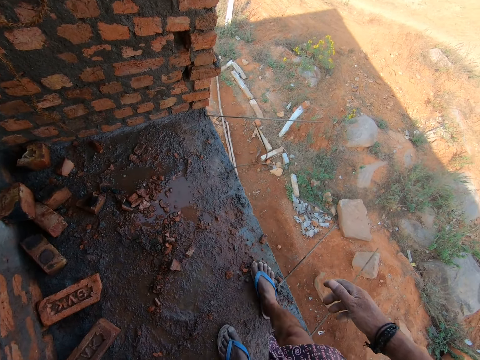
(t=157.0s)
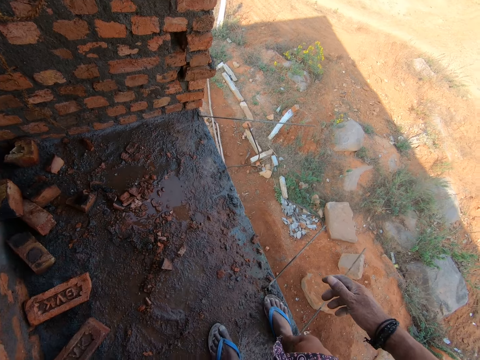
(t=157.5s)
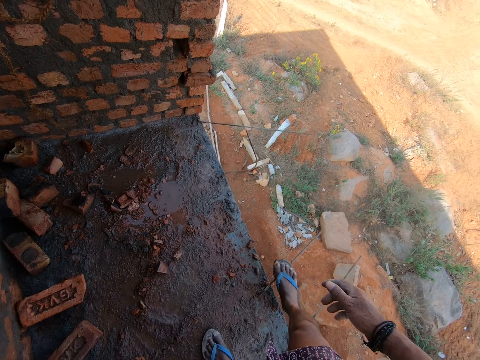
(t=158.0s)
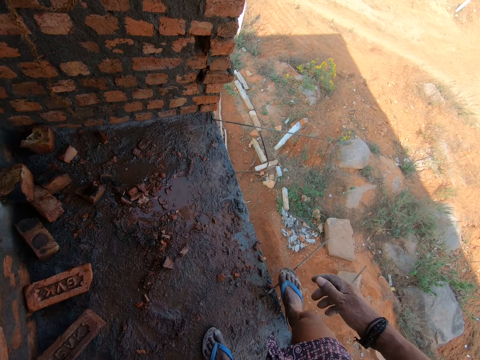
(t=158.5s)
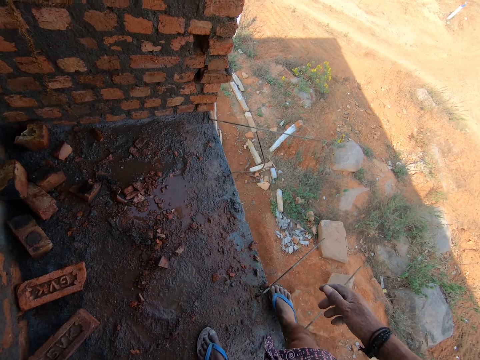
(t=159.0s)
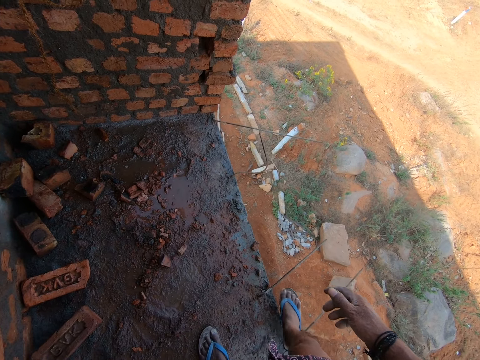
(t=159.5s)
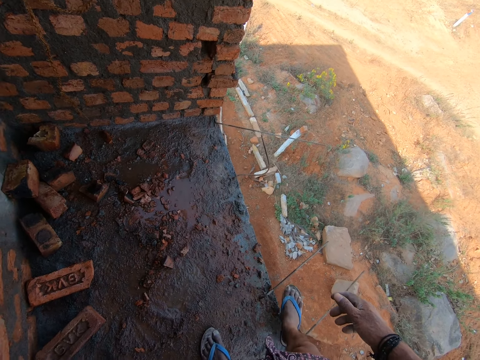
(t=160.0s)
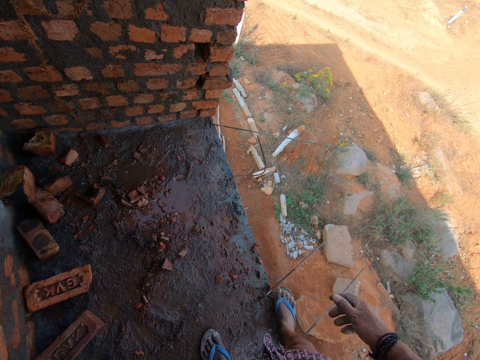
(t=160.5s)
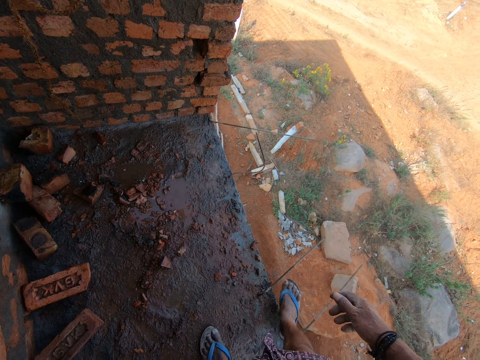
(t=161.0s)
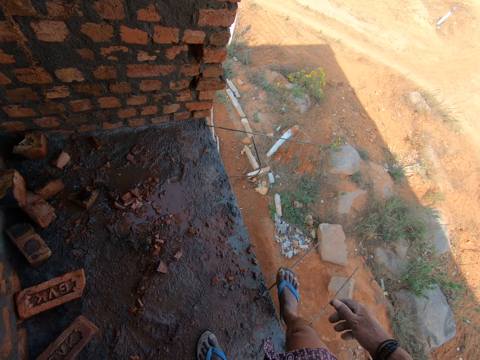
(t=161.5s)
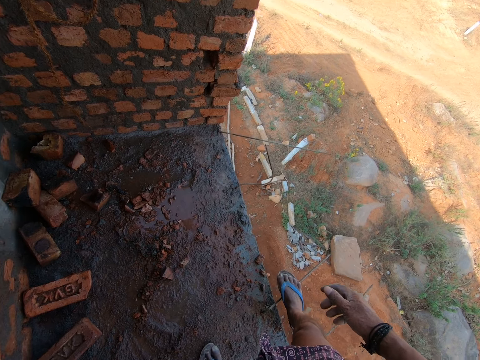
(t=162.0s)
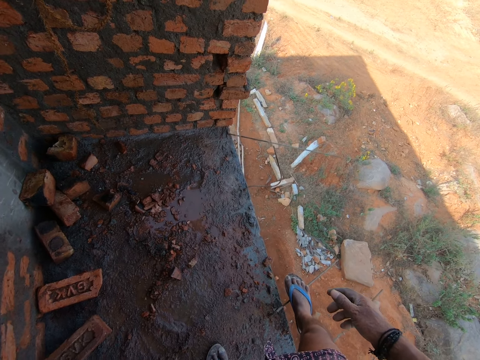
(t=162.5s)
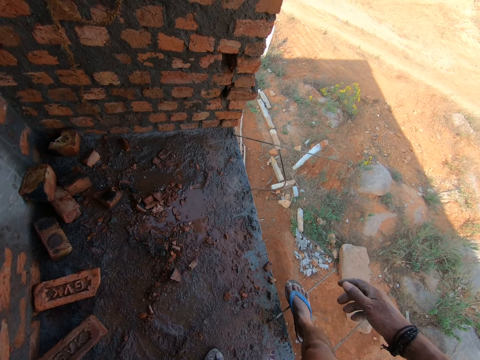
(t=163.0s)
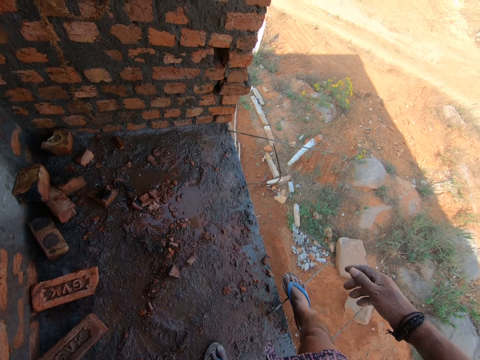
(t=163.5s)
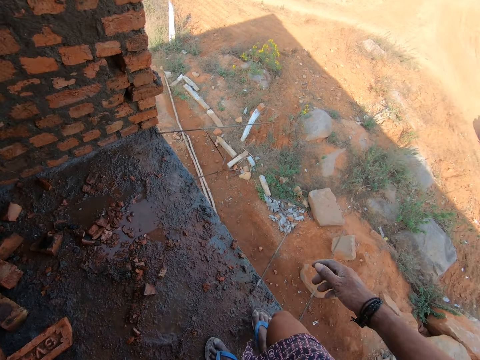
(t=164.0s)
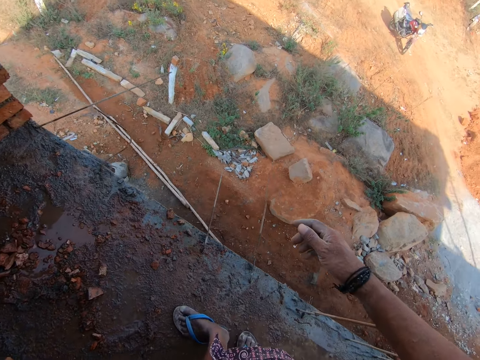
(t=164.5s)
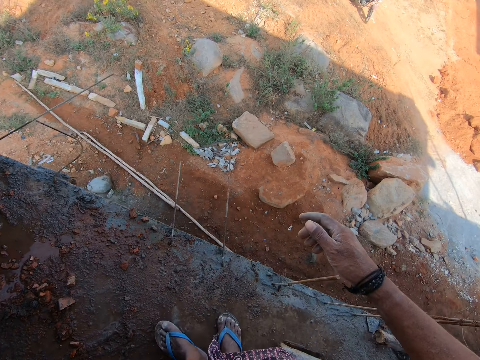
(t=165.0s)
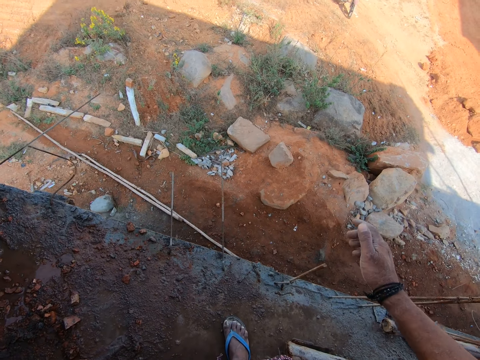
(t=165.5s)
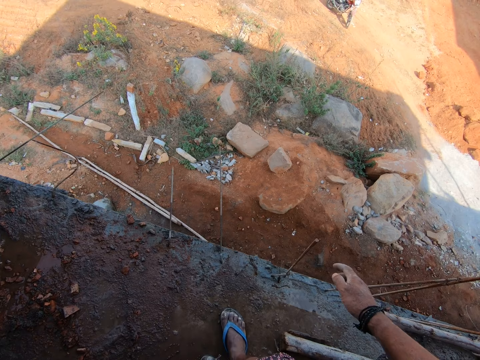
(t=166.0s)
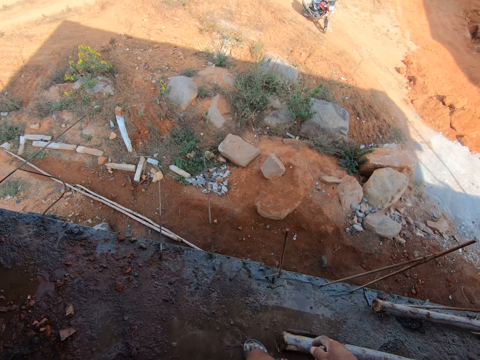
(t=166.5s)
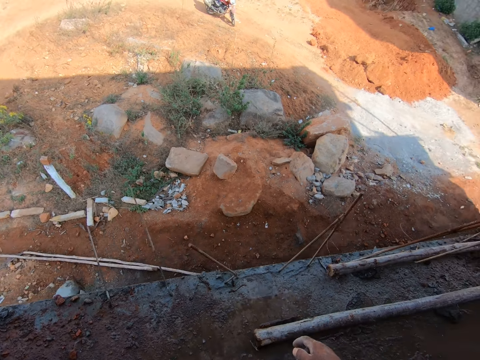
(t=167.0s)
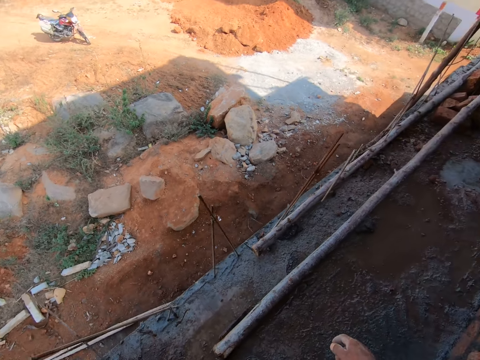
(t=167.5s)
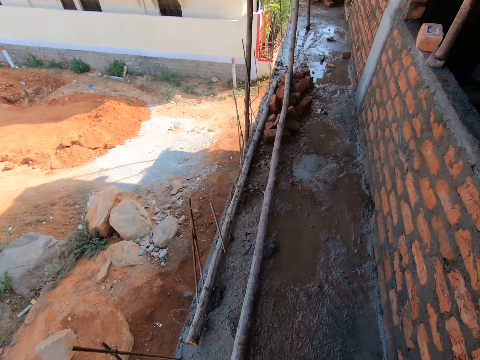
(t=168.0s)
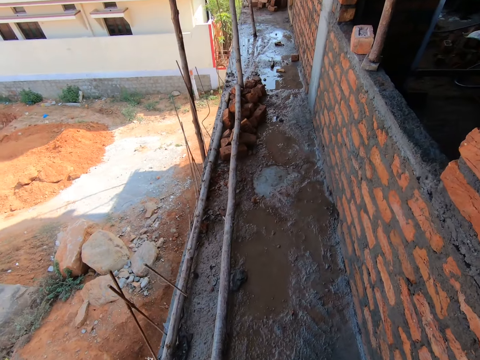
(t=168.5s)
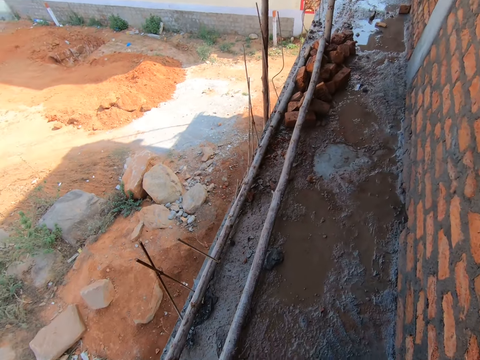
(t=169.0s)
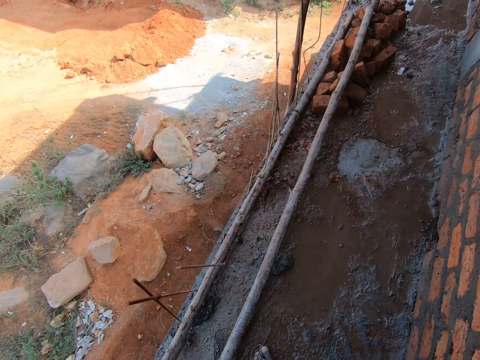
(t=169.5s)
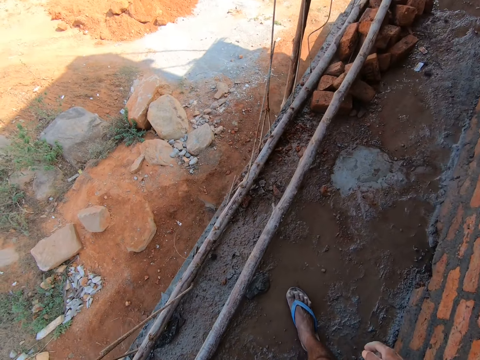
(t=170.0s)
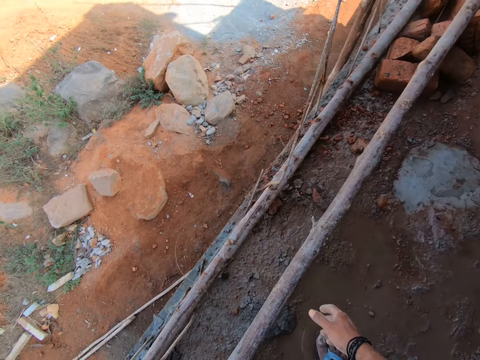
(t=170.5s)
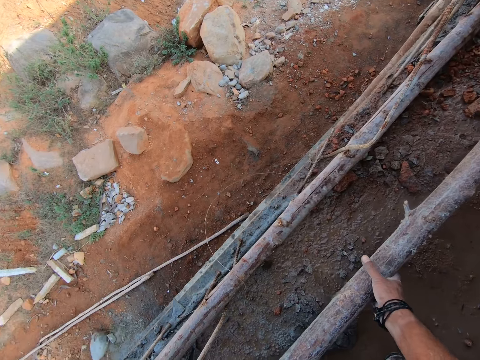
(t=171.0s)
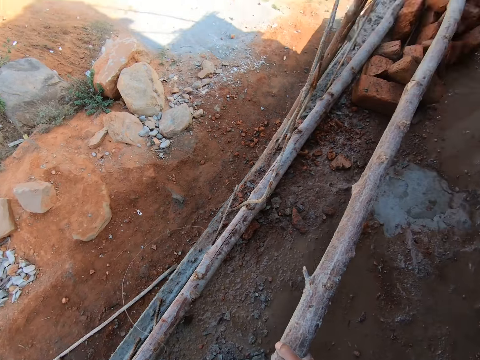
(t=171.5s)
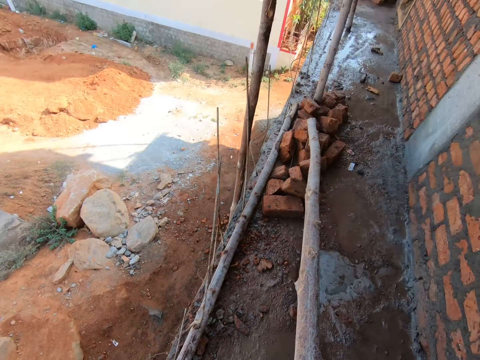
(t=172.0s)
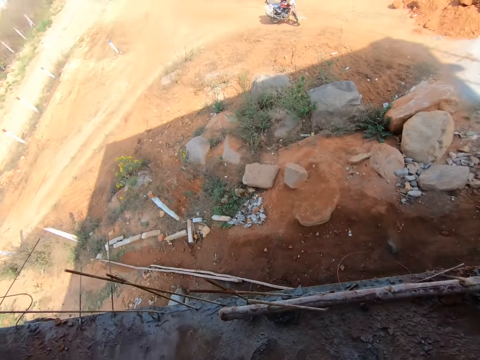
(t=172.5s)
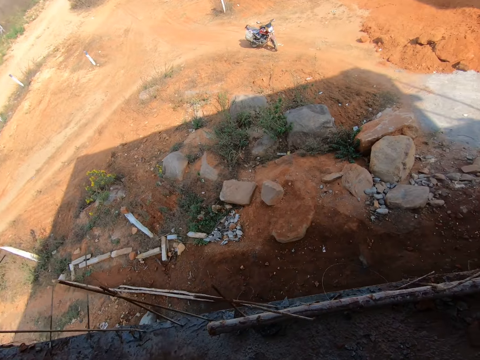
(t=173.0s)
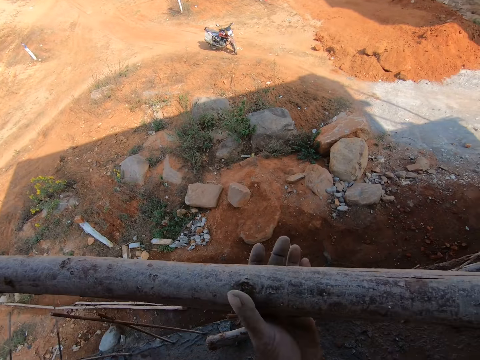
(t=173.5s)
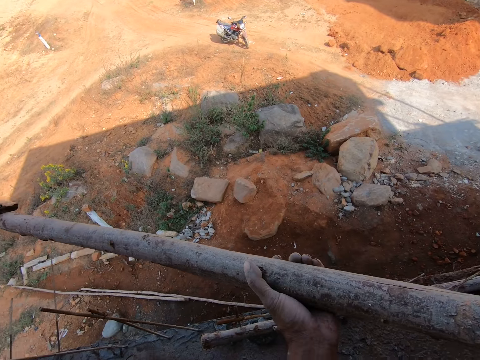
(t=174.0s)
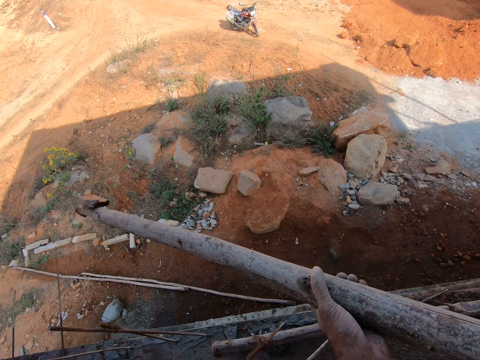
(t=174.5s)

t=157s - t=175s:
The camera wearer pushes rocks with the right foot. They bend a metal rod with the right foot. They walk on the balcony. They pick up a wooden pole.

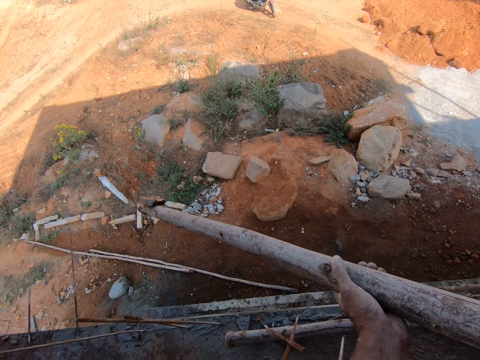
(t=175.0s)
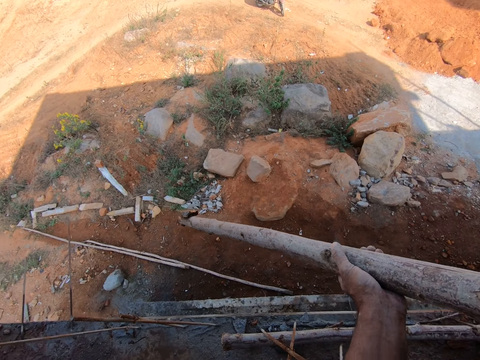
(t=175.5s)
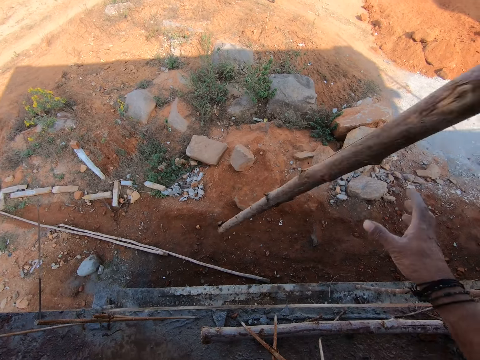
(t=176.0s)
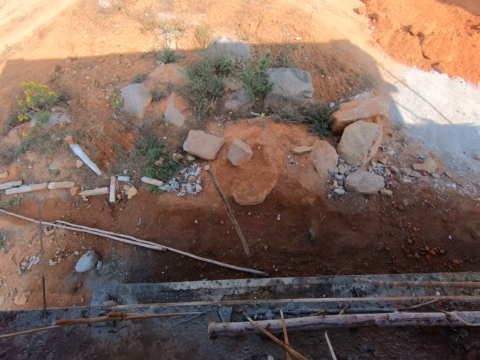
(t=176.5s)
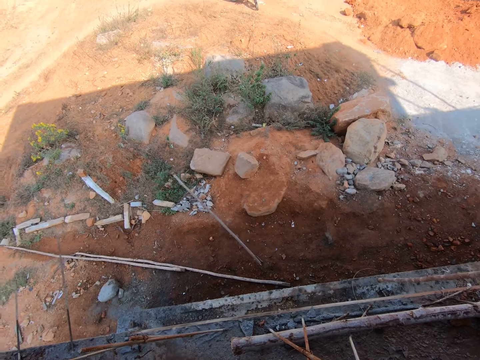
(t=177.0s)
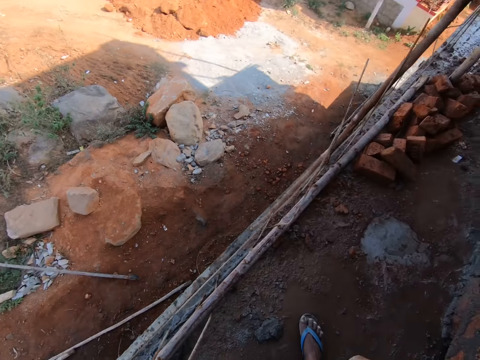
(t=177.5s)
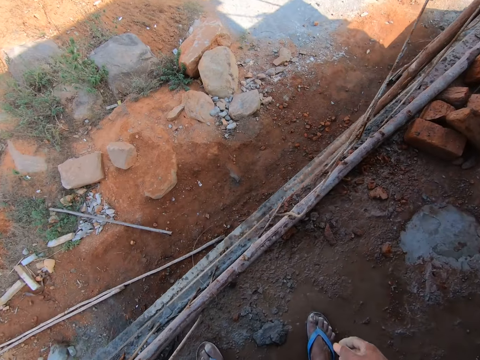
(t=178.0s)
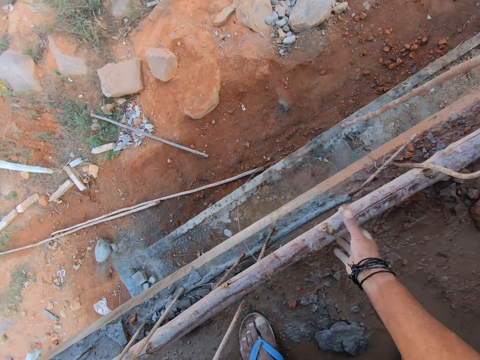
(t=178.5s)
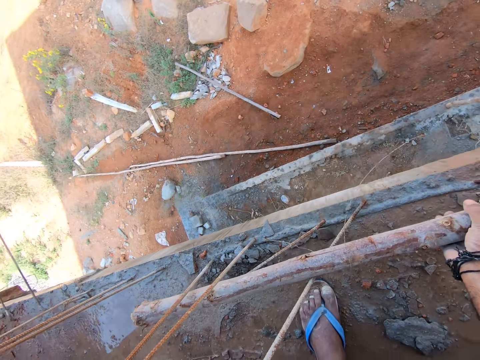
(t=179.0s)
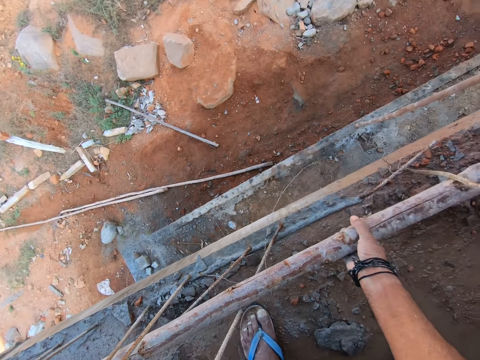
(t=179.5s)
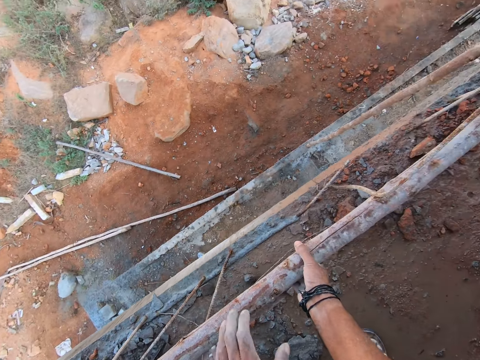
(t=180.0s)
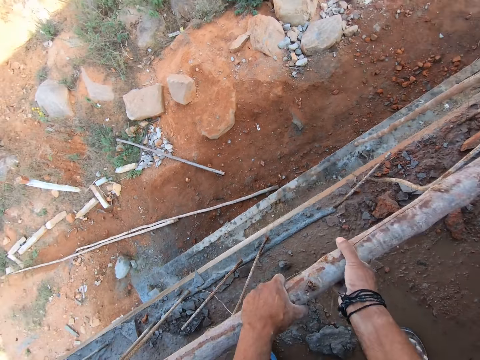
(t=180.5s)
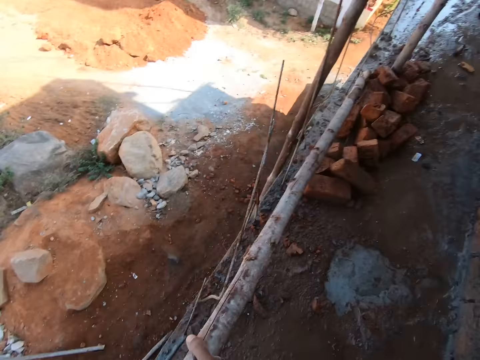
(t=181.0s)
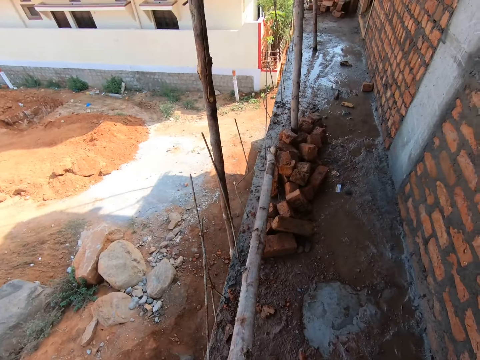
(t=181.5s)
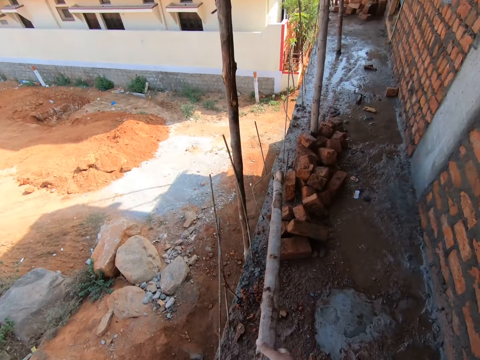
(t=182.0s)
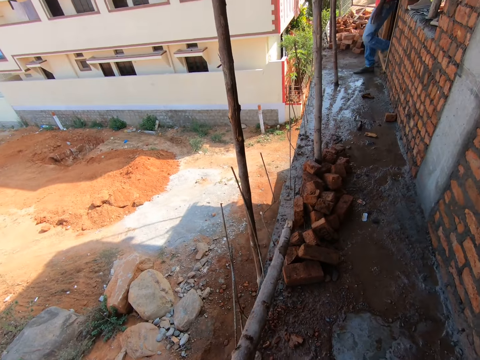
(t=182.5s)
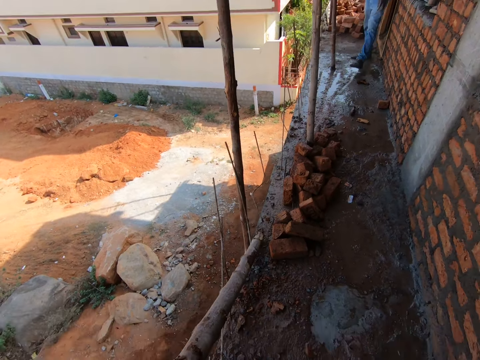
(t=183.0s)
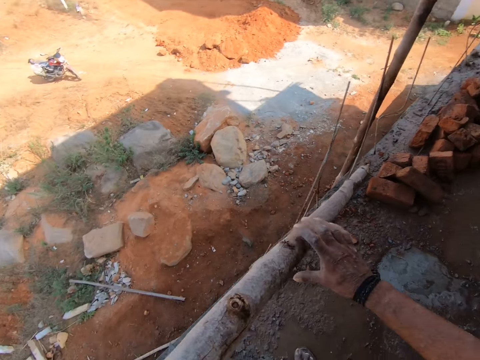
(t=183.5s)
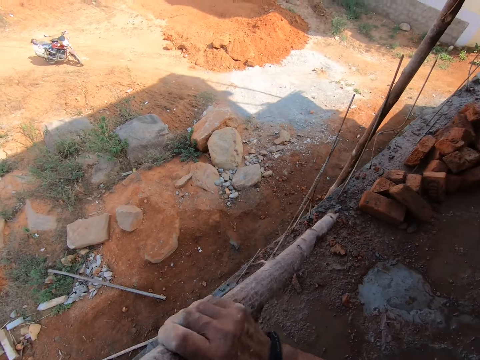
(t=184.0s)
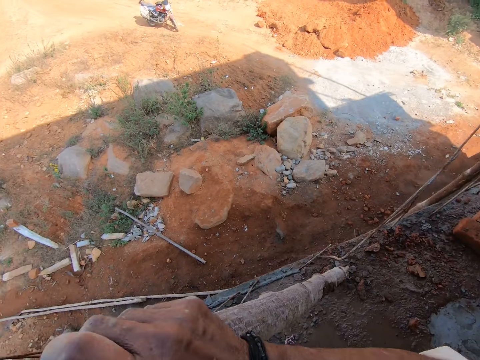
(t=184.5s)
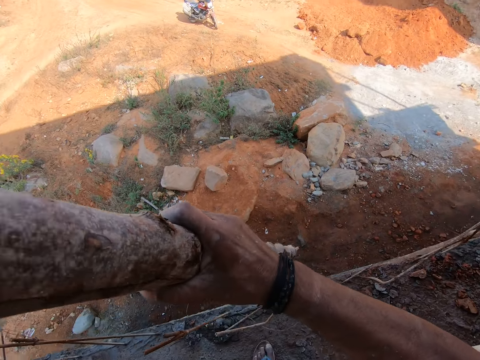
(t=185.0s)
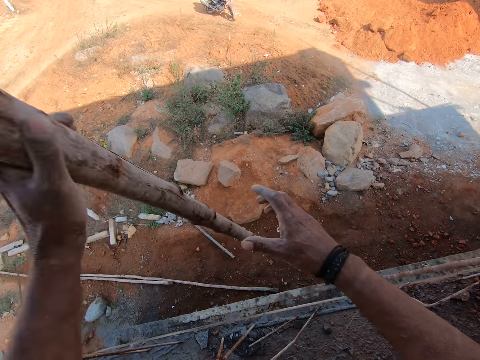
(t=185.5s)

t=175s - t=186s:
The camera wearer throws down the wooden pole on the ground. They pick up the wooden pole. They drop the wood on the ground.
